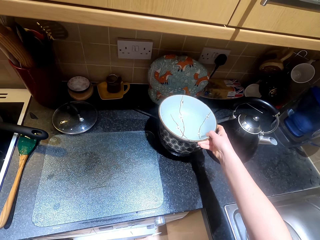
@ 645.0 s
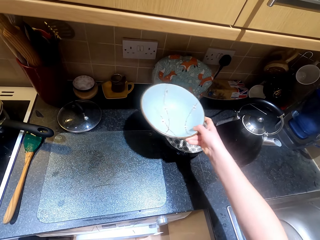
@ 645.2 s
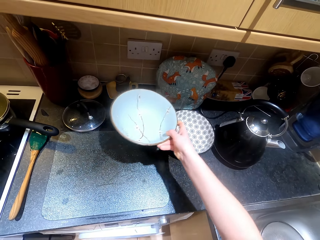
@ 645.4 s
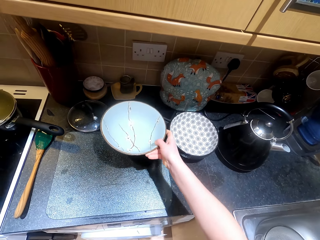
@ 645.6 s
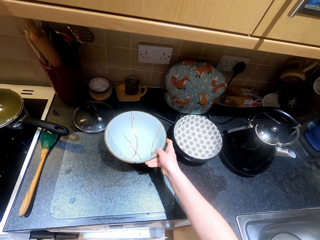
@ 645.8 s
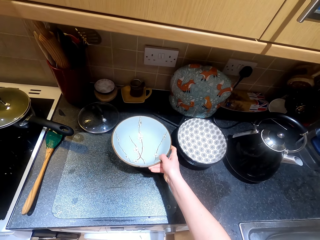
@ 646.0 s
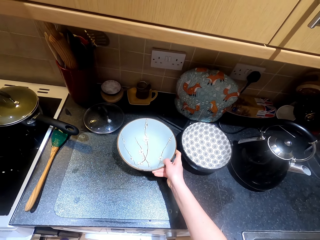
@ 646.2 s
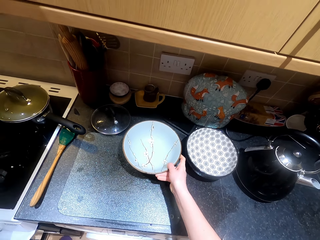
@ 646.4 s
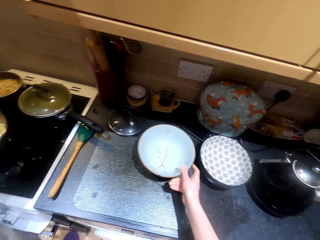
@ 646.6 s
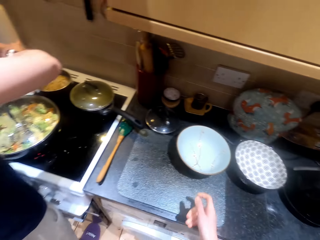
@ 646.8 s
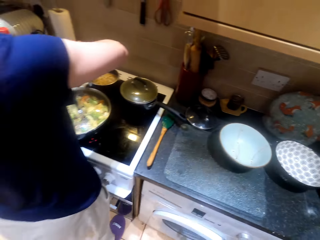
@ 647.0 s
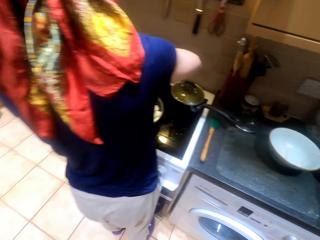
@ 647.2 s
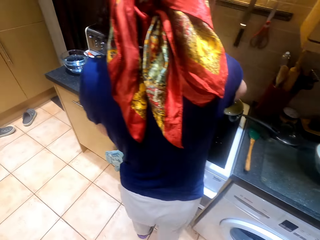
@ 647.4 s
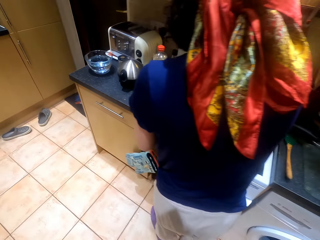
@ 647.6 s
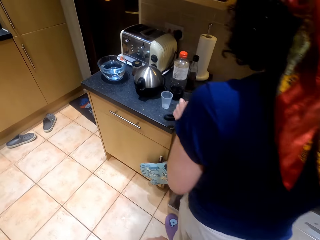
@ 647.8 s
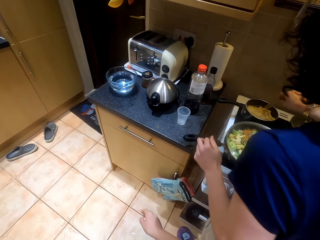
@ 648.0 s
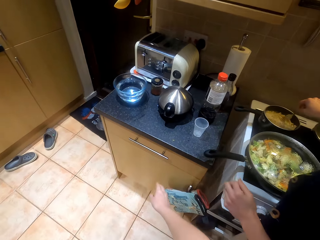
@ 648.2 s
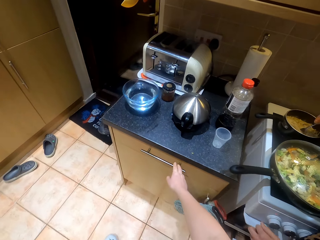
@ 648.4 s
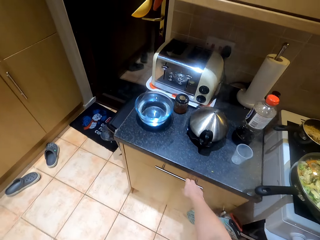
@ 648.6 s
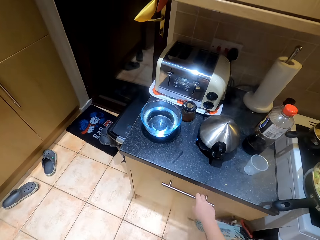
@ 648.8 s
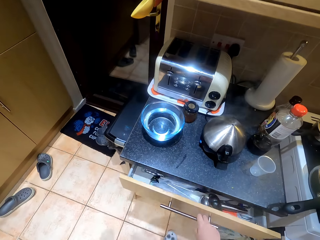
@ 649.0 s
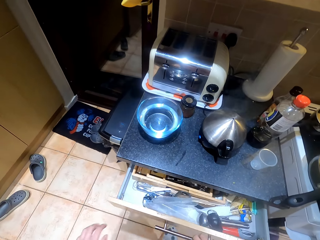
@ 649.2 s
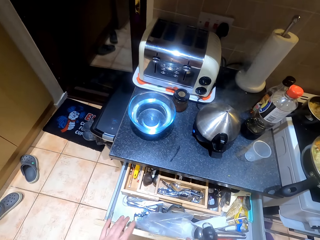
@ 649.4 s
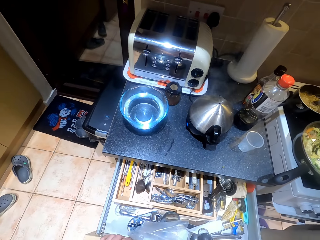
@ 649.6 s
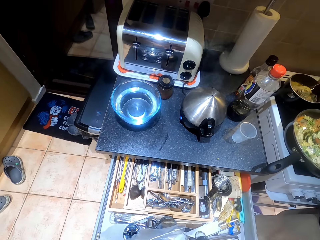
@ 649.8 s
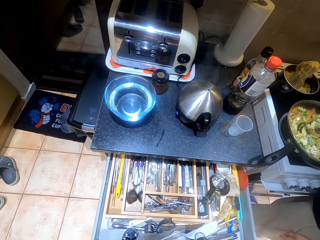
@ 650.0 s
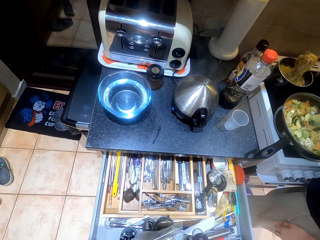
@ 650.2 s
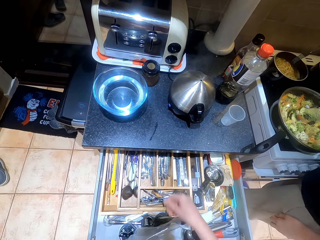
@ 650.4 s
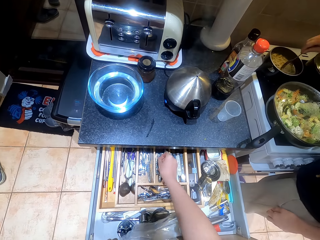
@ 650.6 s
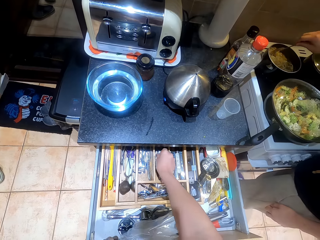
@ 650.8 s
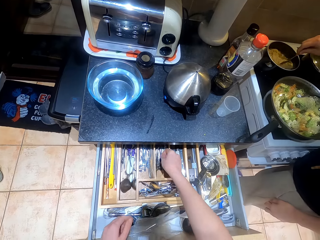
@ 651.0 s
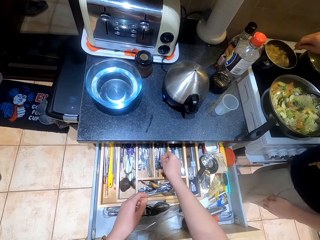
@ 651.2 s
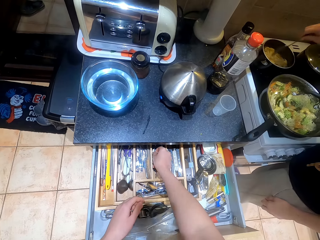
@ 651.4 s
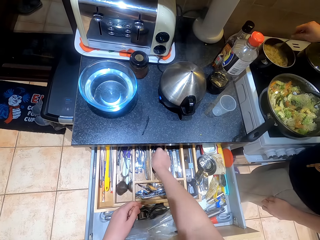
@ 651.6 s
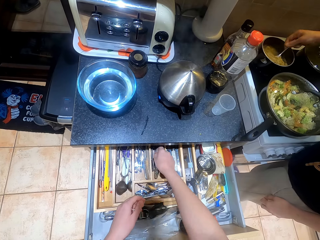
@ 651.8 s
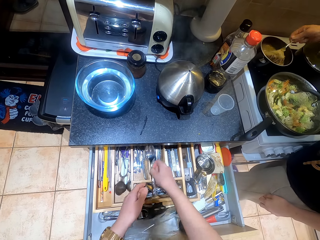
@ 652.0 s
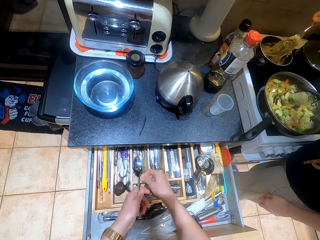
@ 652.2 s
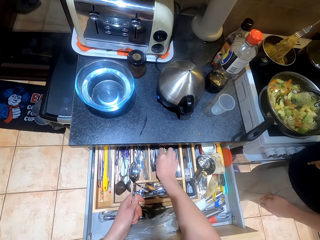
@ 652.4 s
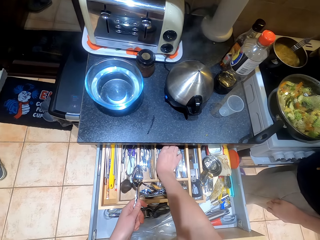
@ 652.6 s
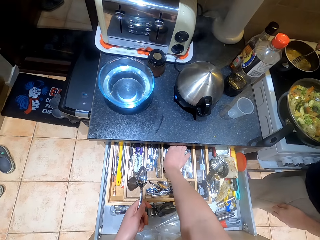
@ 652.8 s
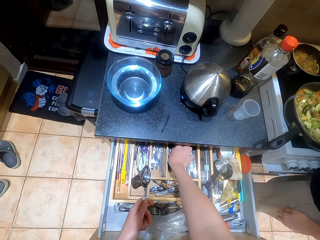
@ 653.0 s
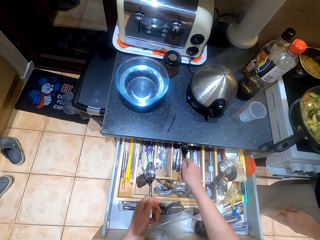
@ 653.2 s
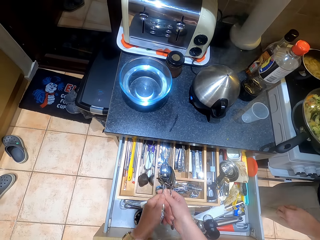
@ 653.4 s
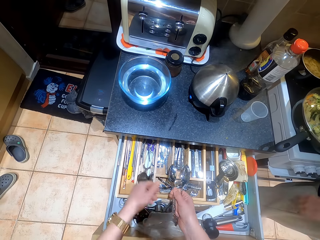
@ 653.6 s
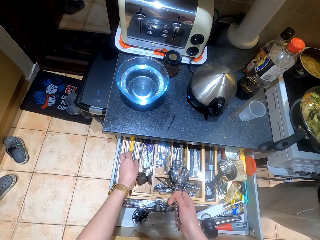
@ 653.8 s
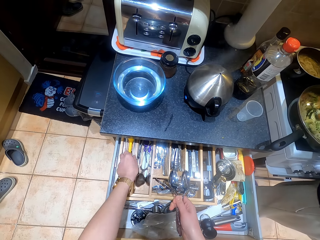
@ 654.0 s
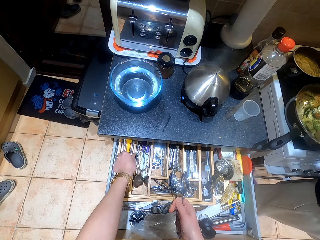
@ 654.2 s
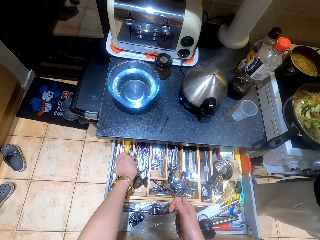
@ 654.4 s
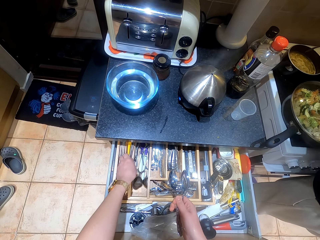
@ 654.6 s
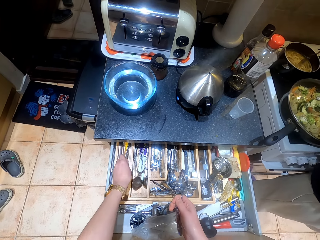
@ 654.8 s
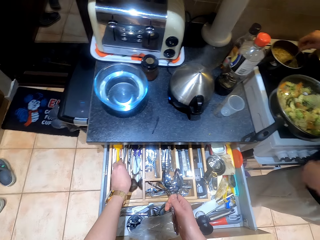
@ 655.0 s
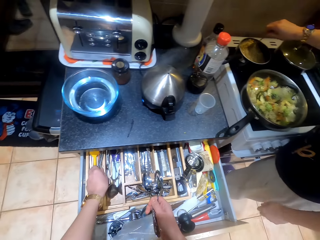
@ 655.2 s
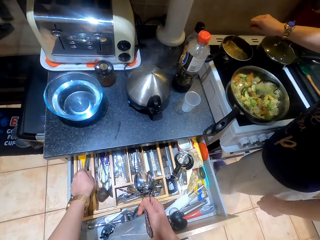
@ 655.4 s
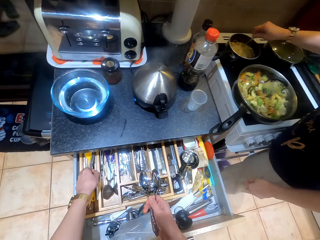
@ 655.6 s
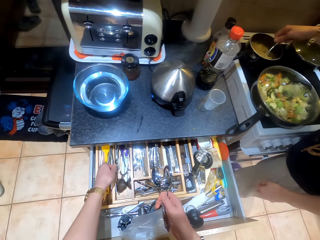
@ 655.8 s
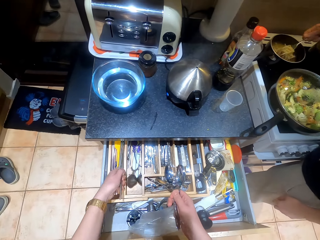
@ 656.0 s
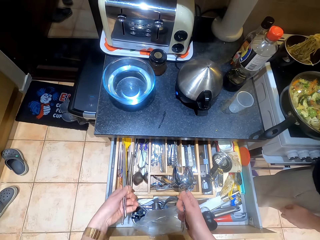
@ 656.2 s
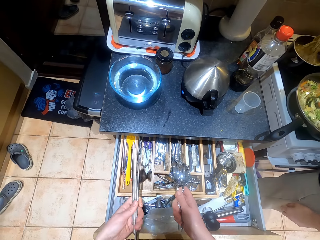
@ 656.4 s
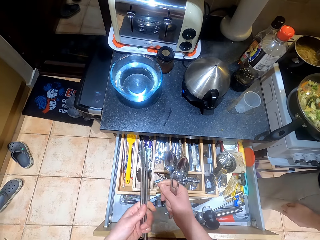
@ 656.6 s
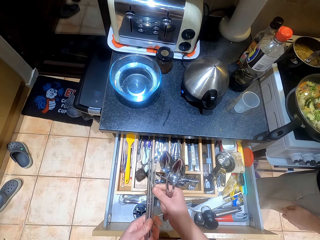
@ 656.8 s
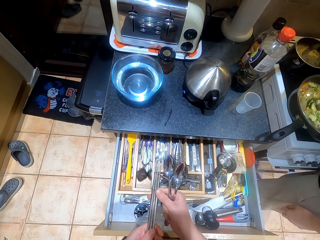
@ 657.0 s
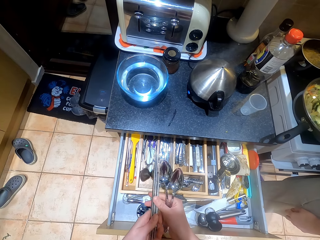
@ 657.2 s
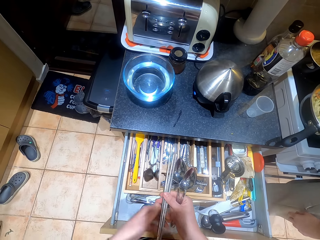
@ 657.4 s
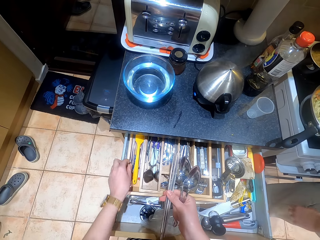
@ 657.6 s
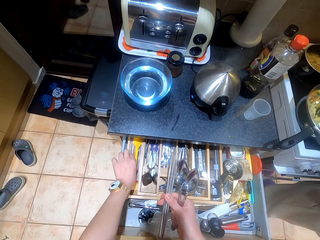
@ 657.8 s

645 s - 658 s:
A person mixes the pot. The camera wearer opens the cupboard. They are taking spoons and forks.

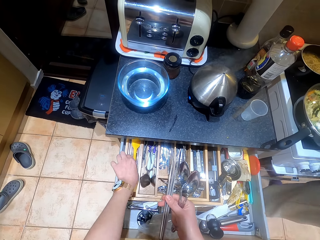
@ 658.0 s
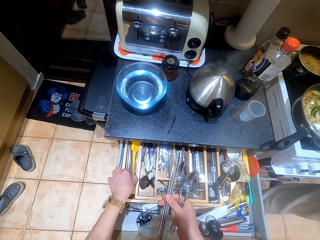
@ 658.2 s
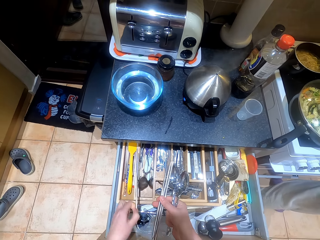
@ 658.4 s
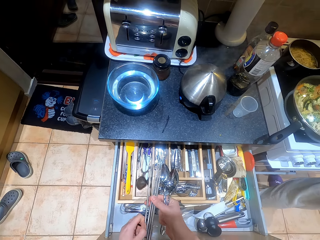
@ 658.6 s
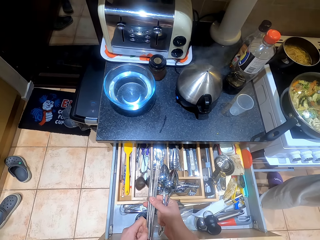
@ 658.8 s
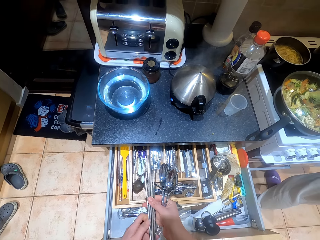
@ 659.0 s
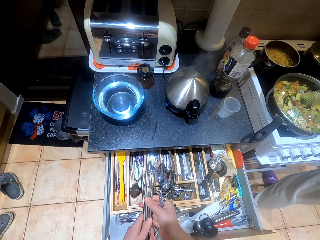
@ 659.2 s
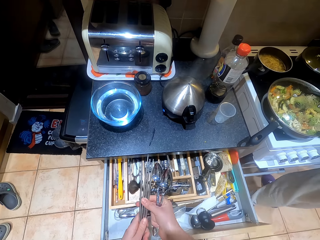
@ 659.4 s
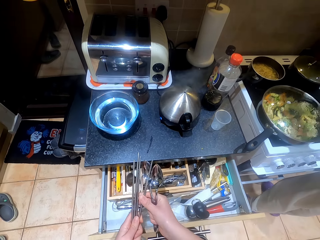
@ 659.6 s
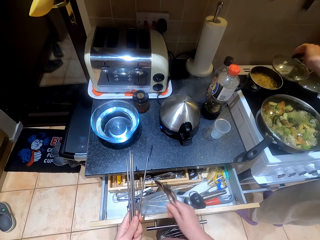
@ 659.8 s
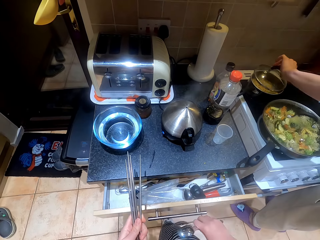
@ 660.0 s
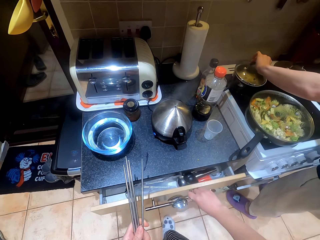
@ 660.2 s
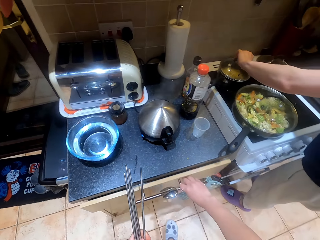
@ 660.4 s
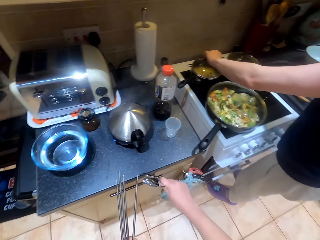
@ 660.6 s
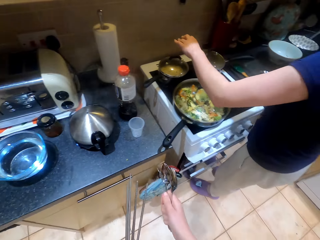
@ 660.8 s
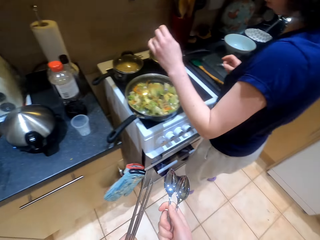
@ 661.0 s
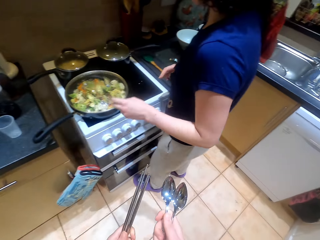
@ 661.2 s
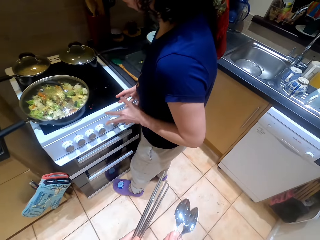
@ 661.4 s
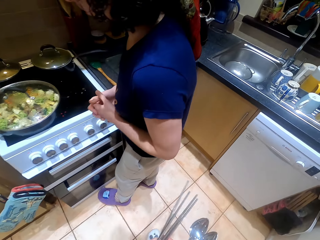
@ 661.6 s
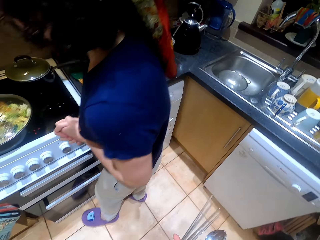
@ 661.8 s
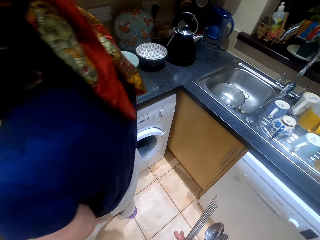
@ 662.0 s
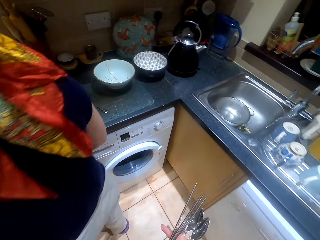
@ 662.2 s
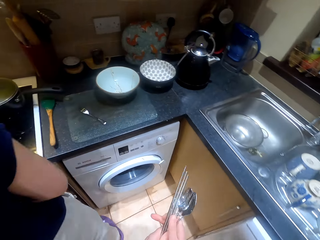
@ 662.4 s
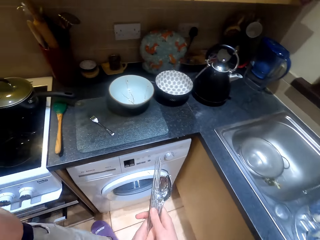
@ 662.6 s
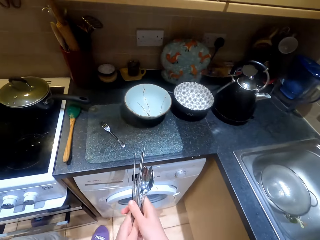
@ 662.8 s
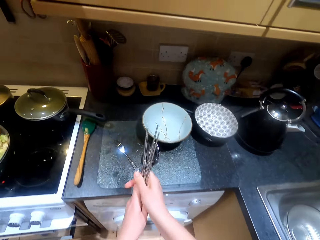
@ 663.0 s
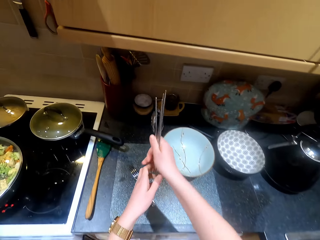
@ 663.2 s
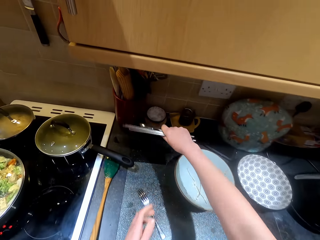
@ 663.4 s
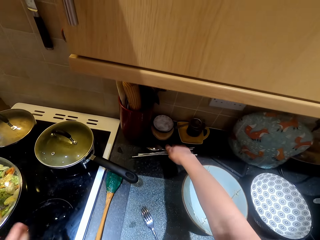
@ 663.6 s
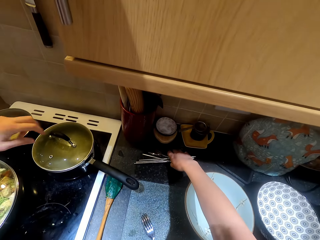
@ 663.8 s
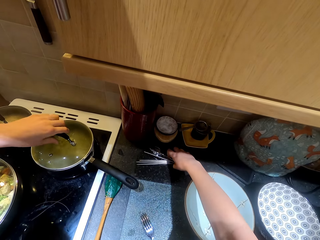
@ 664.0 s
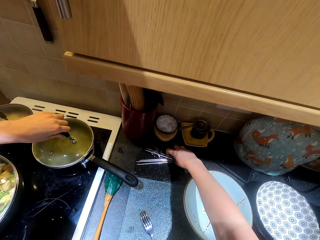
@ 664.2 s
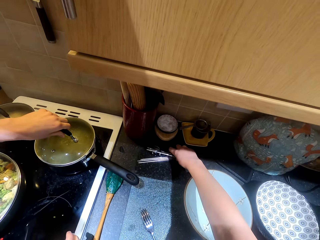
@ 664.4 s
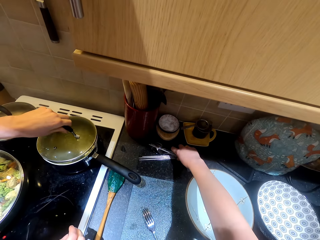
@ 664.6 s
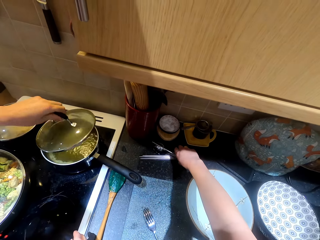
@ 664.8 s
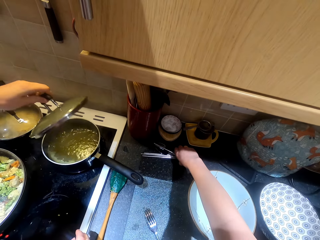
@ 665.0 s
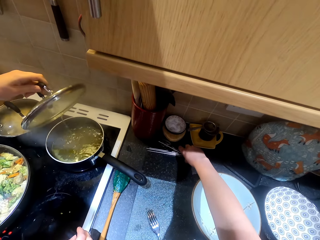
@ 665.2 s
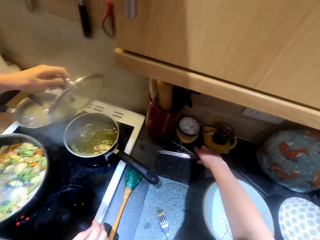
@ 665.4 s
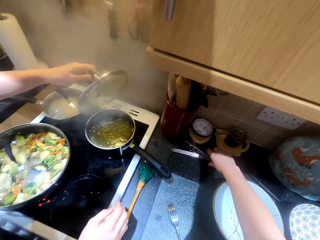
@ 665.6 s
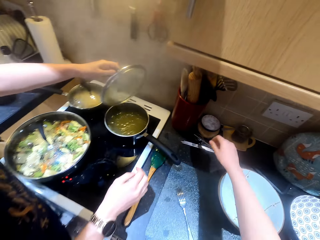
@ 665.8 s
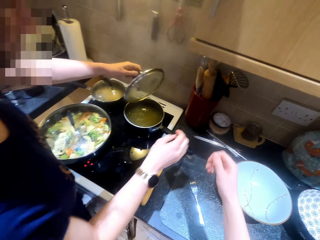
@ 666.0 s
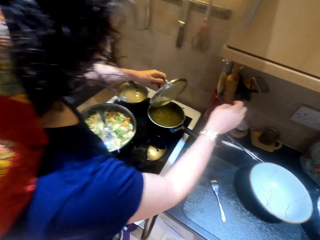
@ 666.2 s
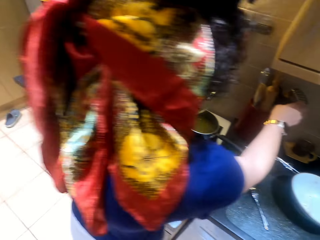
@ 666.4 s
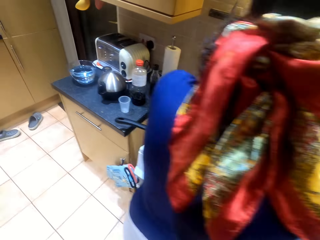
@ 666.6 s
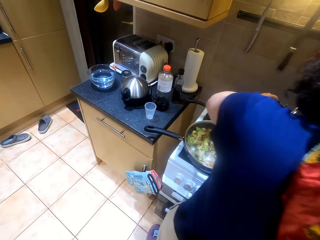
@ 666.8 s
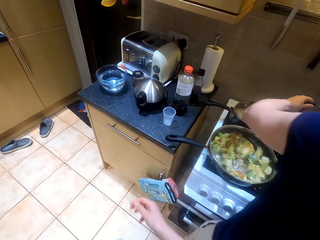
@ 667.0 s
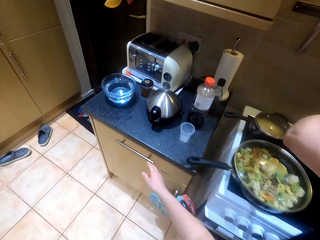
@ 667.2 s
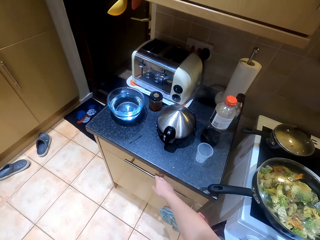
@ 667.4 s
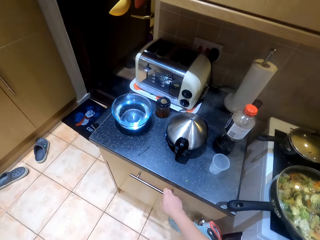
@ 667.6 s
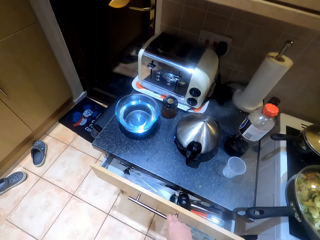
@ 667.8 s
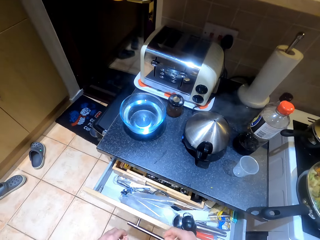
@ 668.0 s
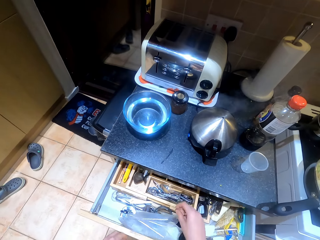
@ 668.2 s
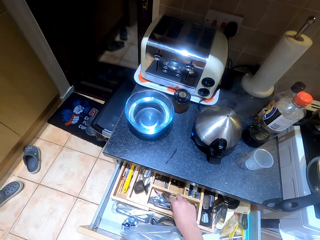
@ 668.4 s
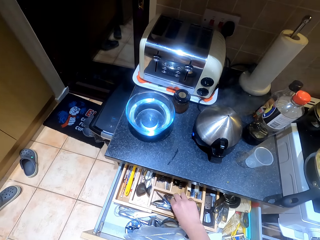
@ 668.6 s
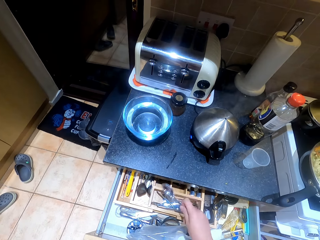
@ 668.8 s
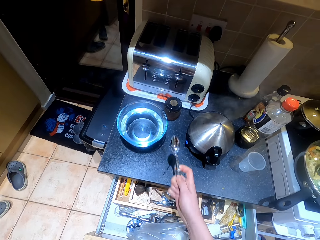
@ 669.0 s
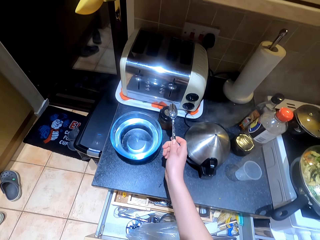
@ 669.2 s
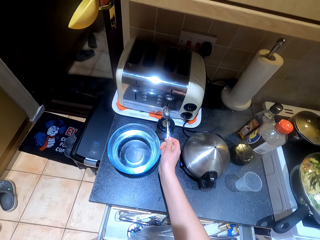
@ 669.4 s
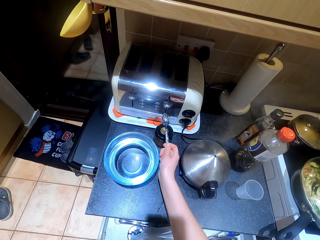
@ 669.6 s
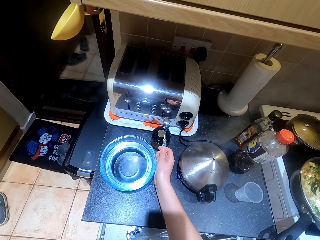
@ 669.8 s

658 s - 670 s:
The camera wearer takes chopsticks. They open the cupboard.
